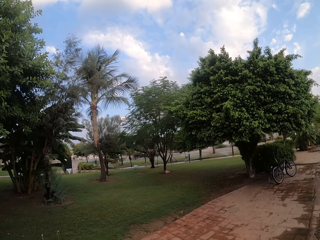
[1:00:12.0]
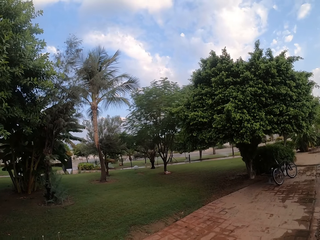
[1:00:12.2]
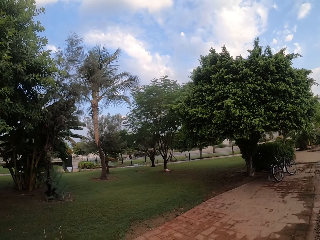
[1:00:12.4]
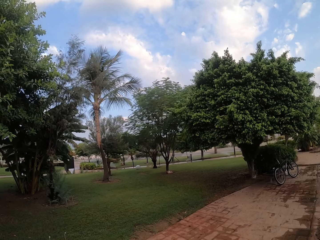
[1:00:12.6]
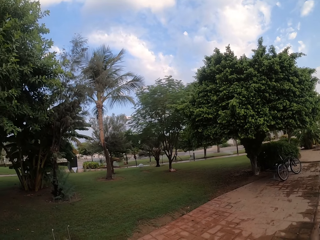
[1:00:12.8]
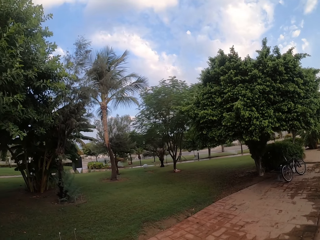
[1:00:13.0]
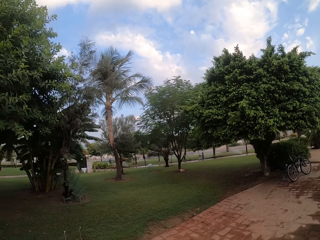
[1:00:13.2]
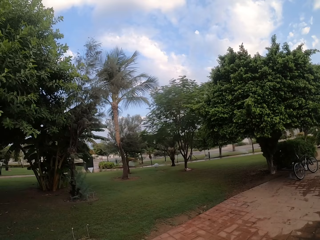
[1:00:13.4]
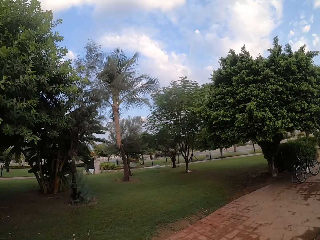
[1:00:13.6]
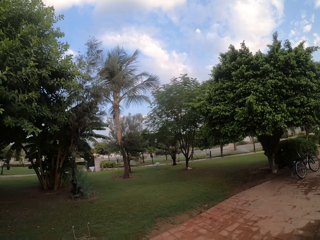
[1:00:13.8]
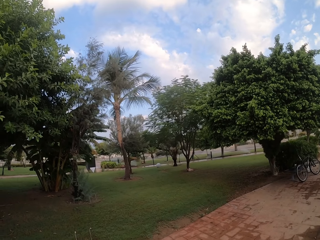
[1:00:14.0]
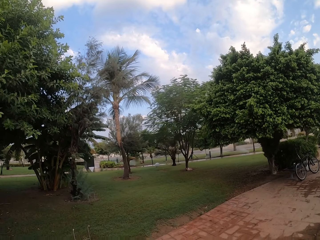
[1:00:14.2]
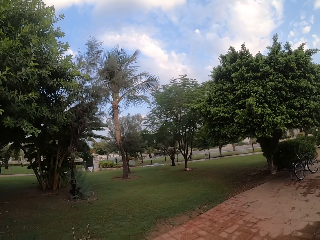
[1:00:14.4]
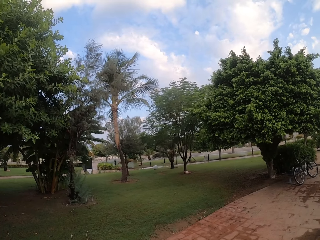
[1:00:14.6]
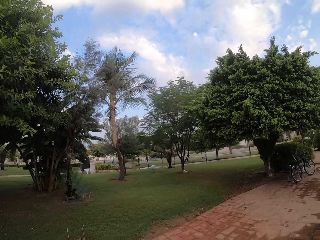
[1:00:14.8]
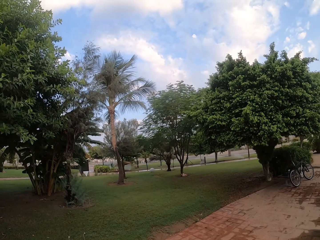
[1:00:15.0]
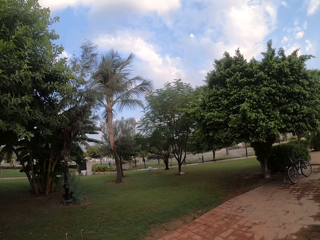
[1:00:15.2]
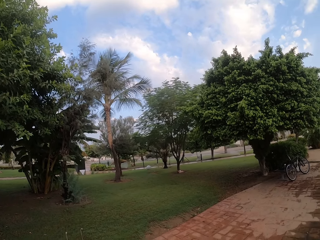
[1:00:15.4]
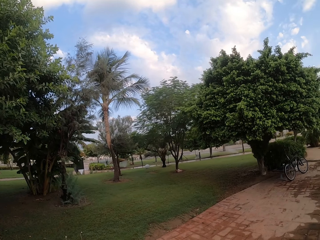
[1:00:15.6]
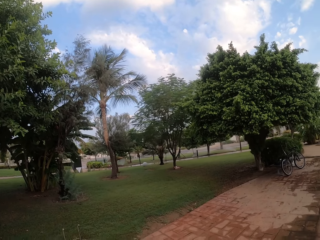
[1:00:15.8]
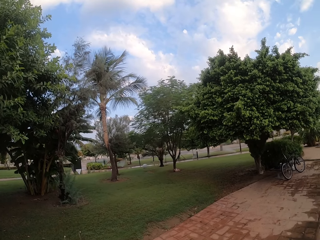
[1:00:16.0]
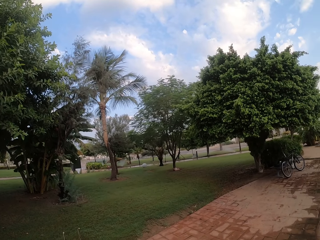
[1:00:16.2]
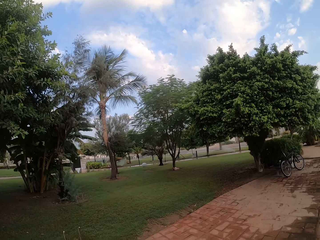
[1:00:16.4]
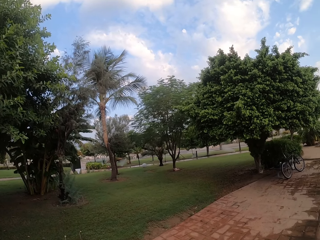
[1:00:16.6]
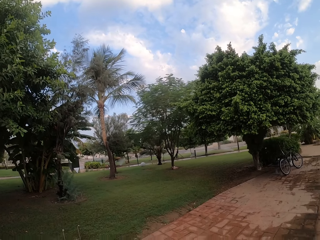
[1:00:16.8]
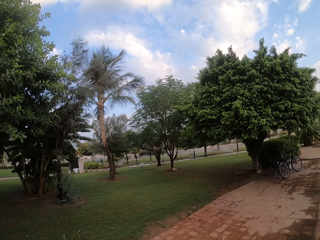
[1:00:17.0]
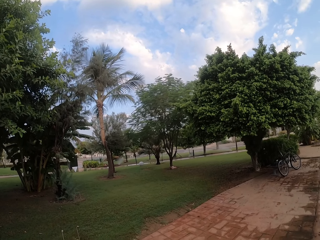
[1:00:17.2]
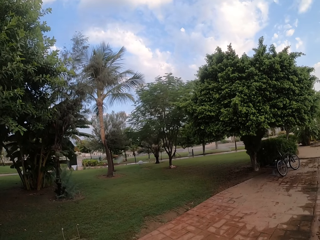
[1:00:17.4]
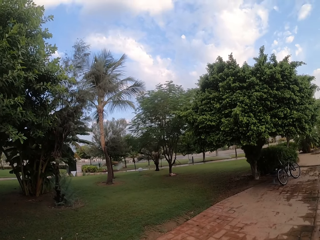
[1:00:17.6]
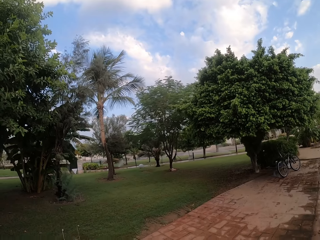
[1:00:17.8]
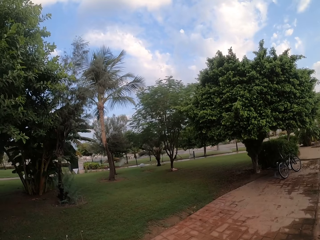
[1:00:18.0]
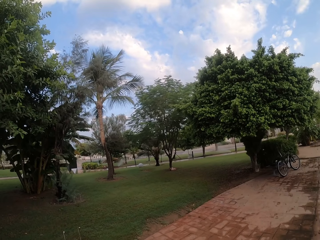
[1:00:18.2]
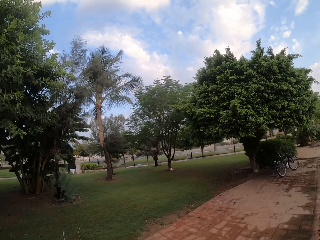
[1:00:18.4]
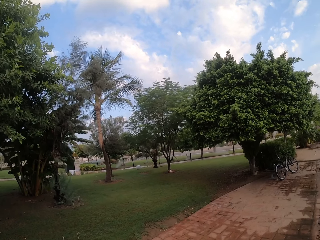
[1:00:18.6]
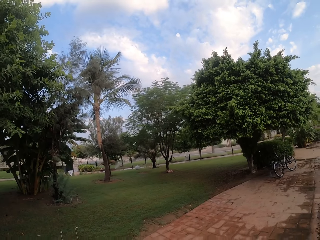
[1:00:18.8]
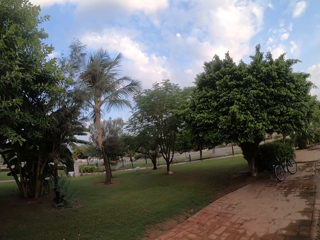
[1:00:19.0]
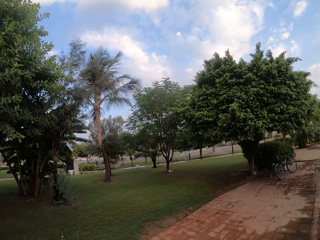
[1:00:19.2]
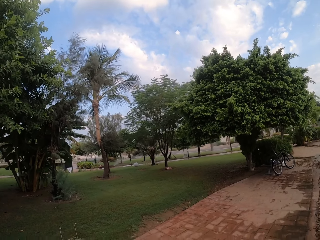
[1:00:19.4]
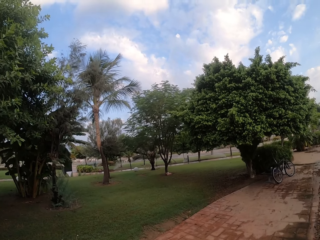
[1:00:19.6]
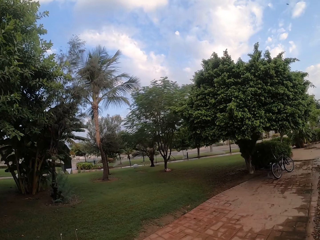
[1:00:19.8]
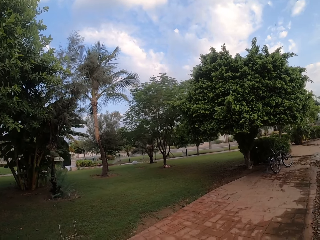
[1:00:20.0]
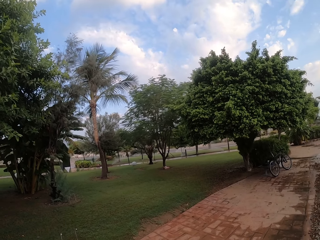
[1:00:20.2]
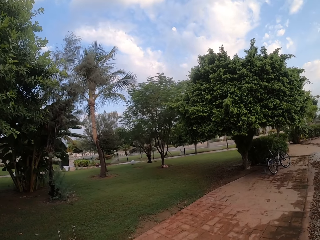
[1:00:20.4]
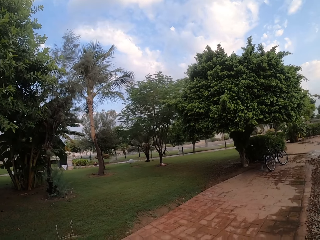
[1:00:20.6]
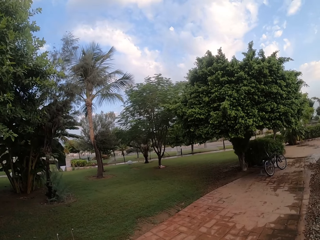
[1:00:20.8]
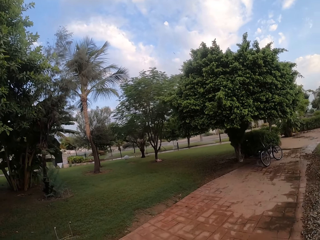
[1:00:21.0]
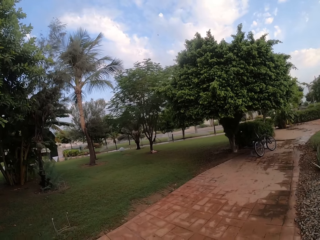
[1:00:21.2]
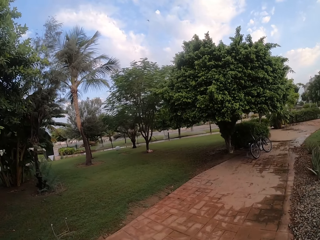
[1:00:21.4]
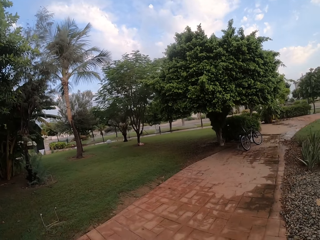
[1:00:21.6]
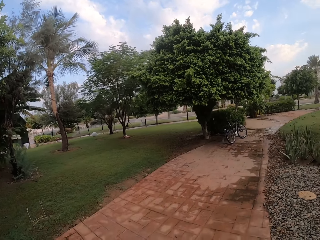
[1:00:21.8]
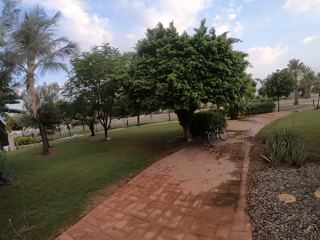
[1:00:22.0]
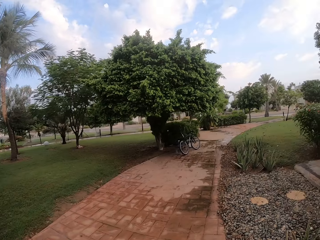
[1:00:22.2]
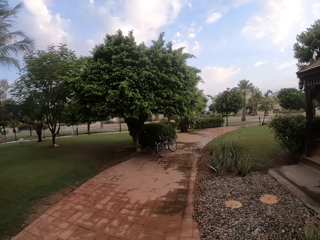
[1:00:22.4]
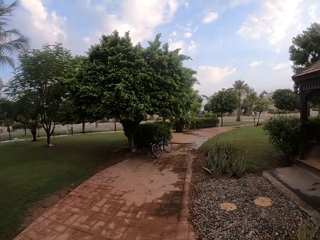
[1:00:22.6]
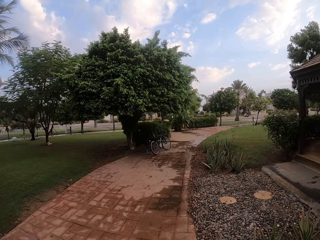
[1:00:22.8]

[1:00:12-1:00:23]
The camera wearer stands outside.

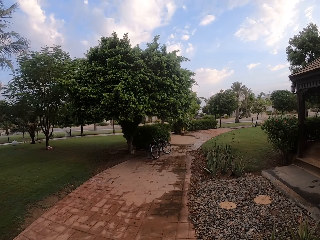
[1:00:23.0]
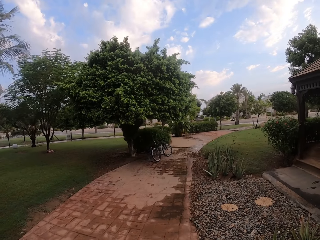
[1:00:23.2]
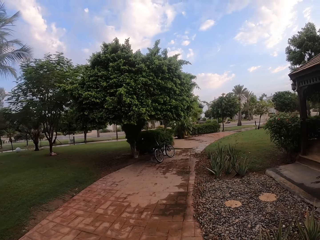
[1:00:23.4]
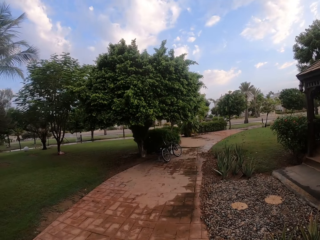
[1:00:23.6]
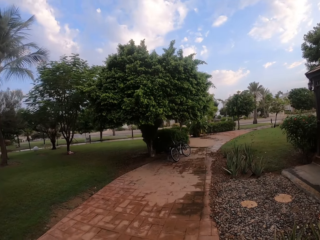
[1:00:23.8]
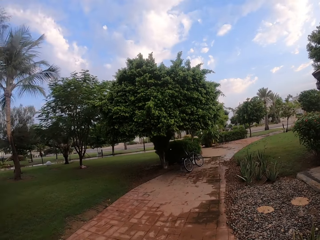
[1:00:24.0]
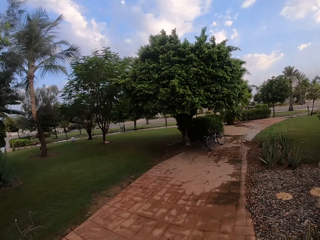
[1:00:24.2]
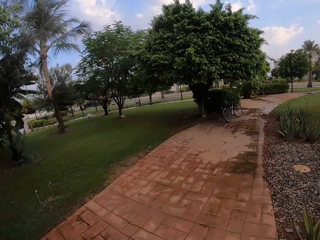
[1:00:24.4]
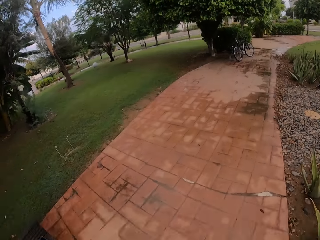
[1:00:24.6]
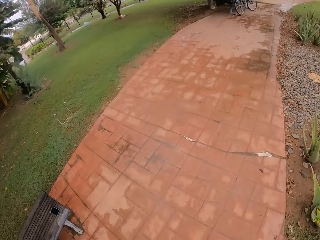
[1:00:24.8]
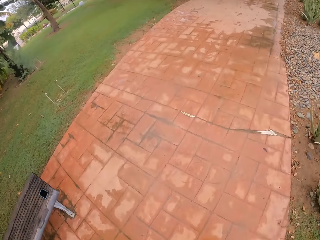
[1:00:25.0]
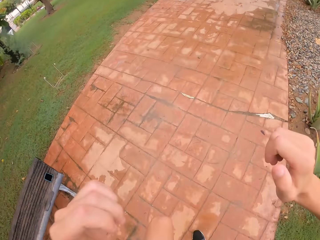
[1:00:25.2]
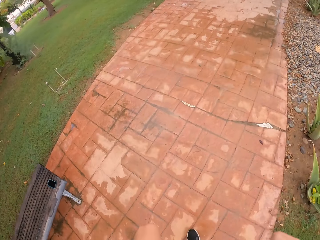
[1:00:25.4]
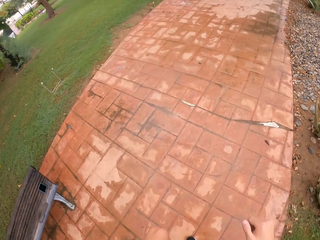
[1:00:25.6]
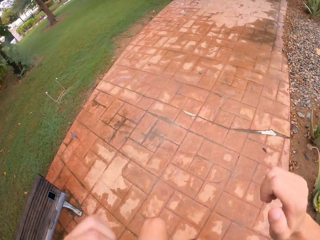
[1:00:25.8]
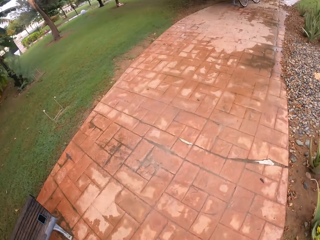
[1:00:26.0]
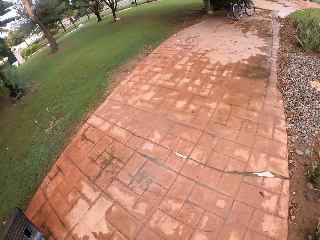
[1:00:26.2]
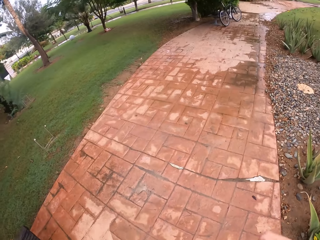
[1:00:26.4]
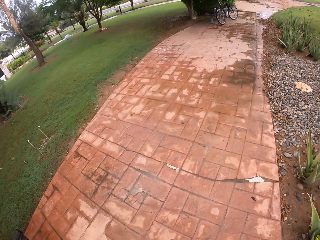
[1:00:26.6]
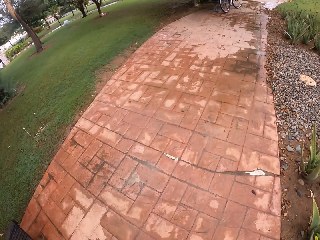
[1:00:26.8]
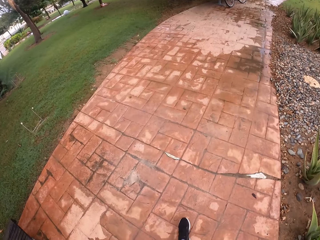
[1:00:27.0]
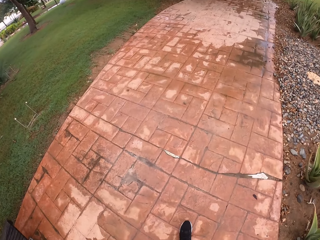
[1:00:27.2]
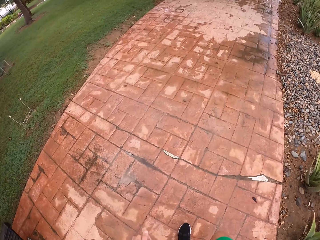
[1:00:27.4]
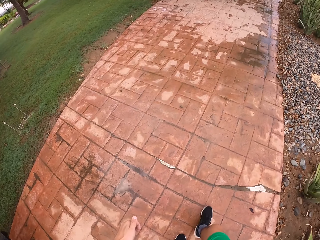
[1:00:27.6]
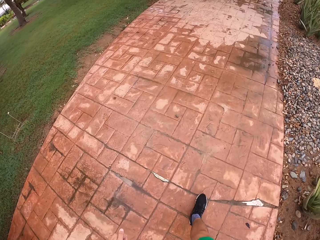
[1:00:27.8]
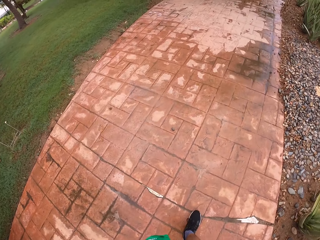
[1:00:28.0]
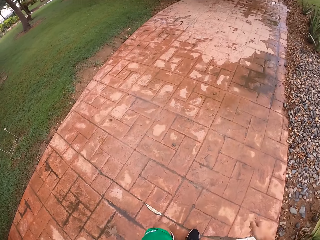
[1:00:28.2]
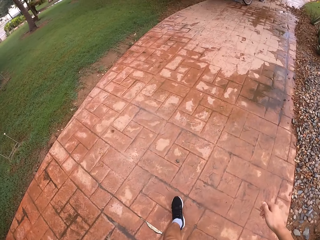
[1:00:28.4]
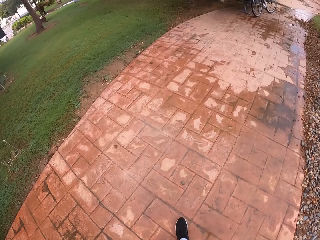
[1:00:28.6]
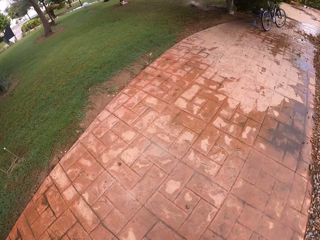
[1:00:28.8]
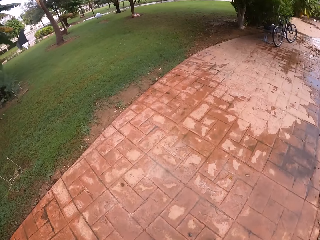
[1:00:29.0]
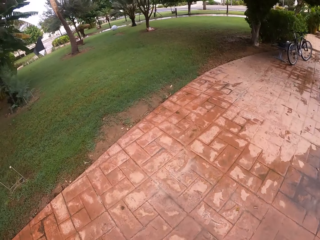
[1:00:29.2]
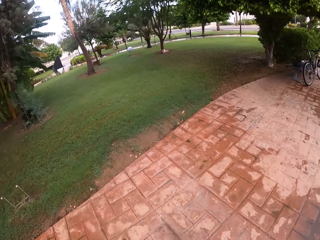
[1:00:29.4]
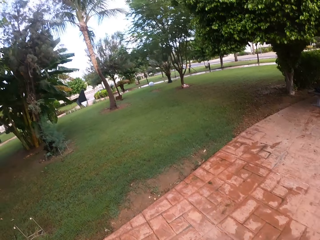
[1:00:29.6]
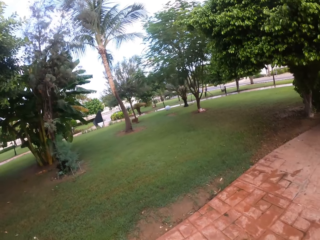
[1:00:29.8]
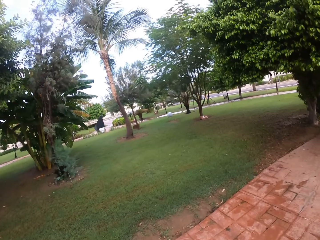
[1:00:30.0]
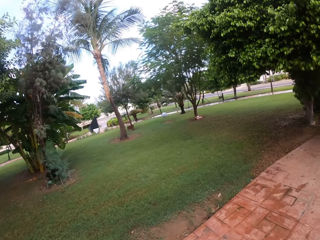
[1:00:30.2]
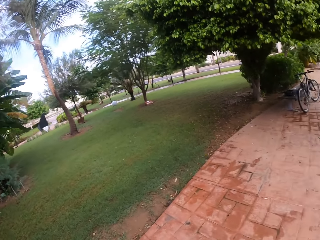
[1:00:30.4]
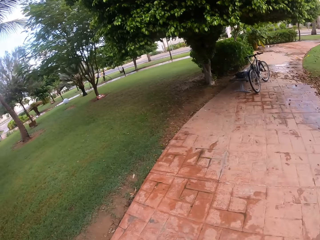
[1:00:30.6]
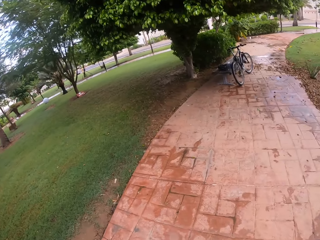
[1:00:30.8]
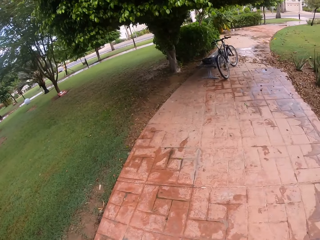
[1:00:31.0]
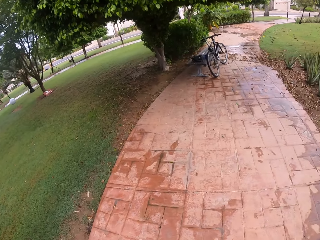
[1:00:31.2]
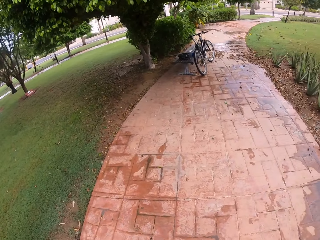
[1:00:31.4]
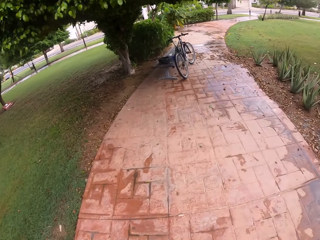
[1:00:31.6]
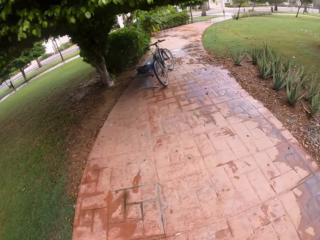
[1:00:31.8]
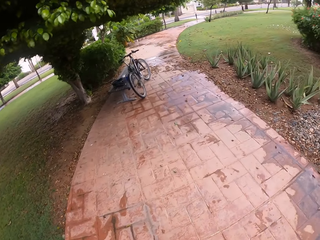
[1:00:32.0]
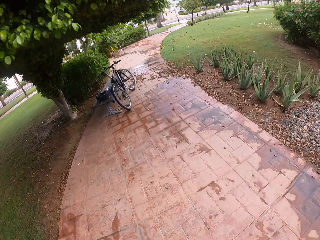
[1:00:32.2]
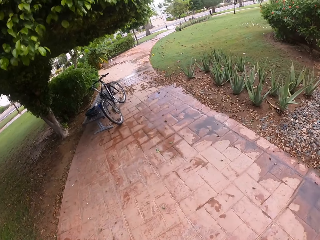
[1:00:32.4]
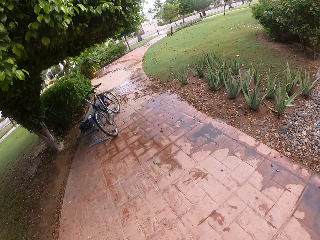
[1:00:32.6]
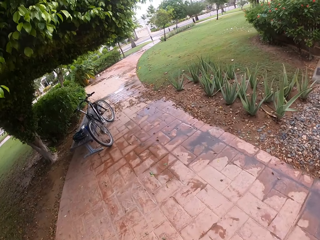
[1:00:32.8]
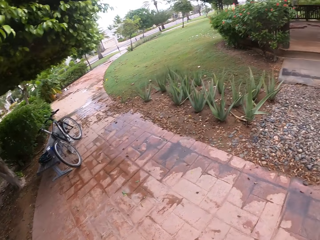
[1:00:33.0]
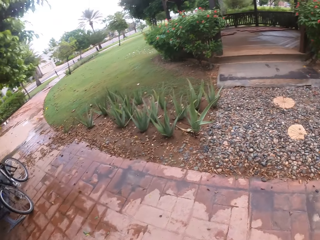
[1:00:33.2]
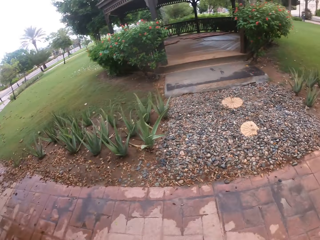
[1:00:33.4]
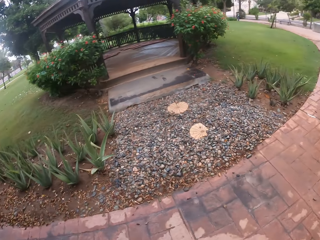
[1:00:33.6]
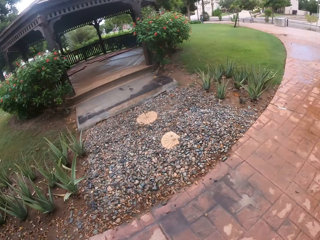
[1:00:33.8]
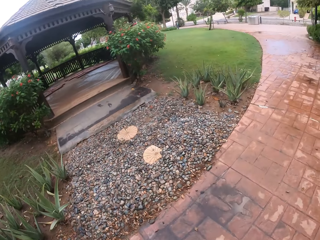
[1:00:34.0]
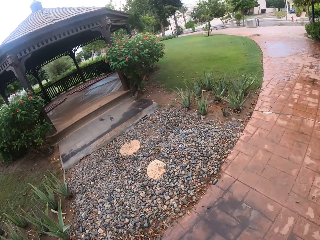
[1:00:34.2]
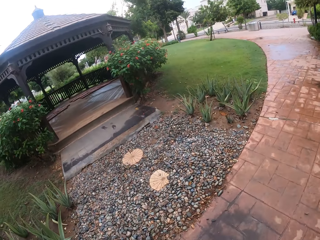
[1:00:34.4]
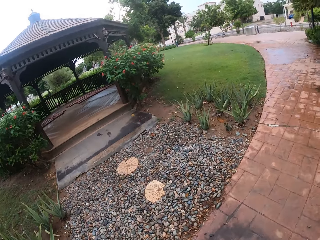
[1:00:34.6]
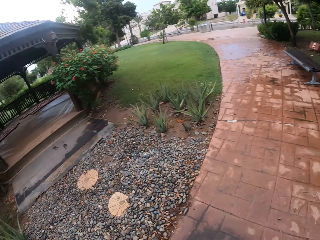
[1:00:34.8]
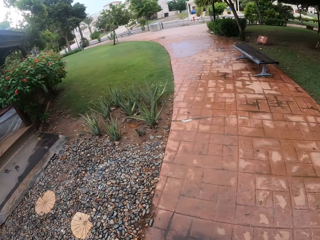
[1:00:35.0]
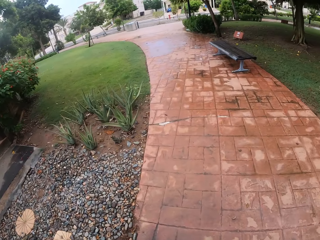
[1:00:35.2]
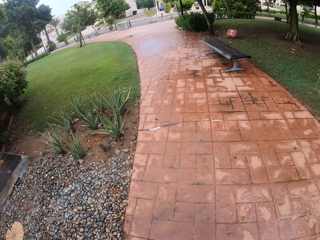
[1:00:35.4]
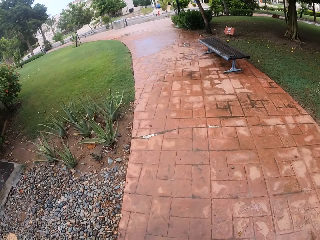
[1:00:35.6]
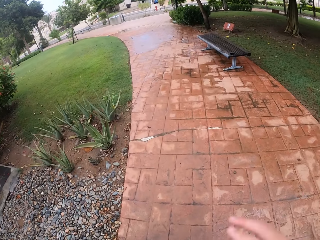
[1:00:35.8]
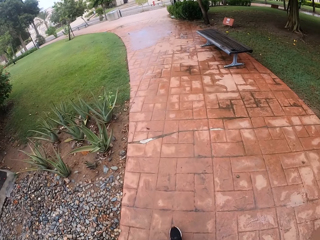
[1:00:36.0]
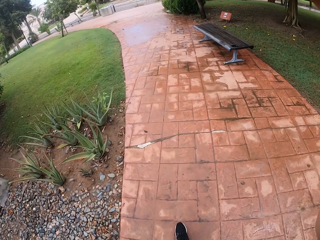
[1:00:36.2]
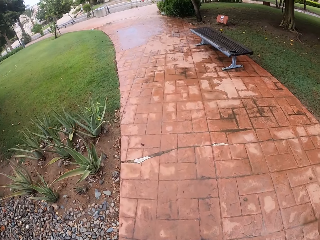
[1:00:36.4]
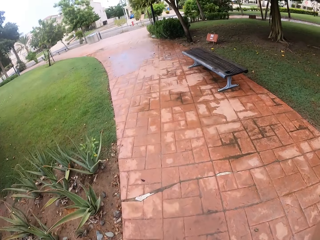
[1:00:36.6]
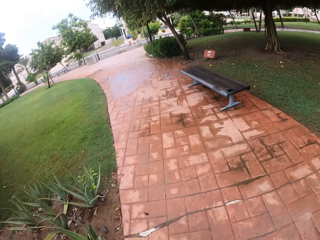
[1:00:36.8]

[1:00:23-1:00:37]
The camera wearer raises his hands while folding them. He walks around outside.
